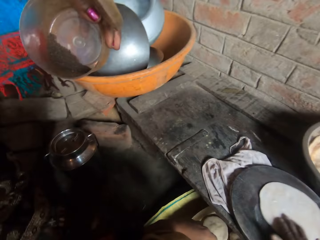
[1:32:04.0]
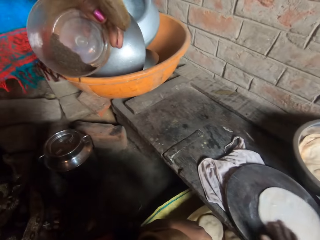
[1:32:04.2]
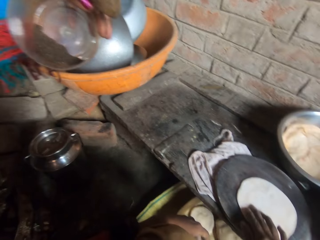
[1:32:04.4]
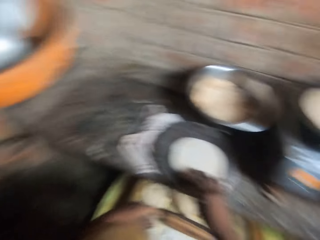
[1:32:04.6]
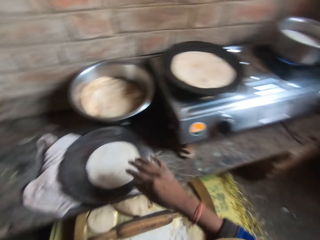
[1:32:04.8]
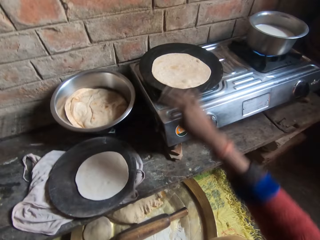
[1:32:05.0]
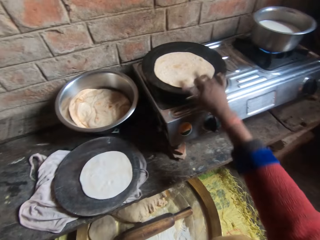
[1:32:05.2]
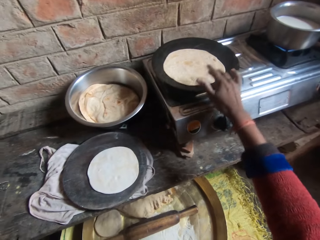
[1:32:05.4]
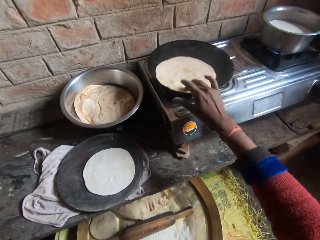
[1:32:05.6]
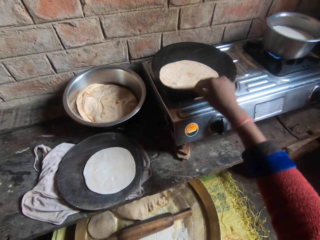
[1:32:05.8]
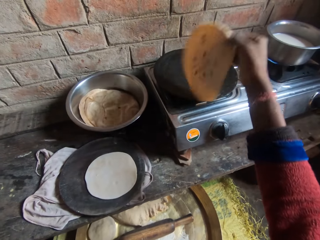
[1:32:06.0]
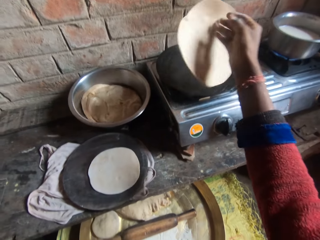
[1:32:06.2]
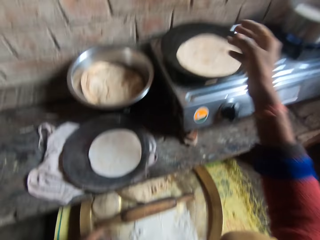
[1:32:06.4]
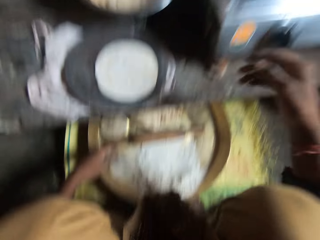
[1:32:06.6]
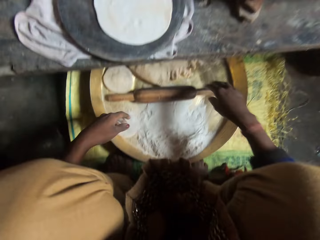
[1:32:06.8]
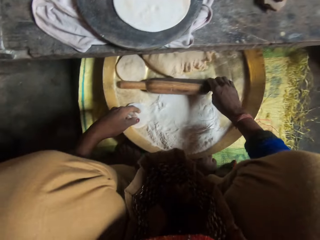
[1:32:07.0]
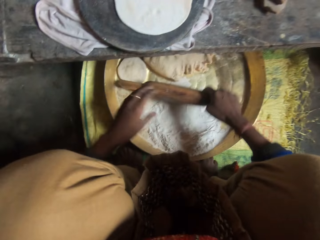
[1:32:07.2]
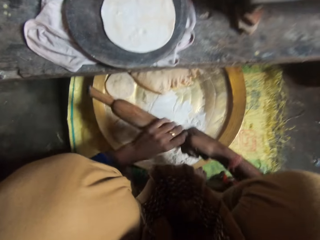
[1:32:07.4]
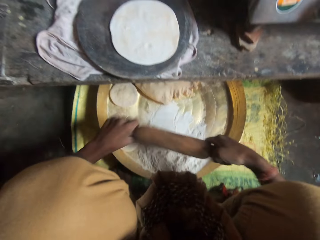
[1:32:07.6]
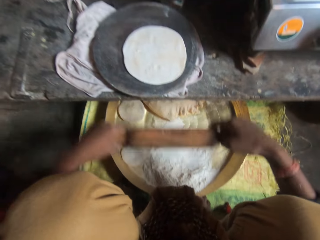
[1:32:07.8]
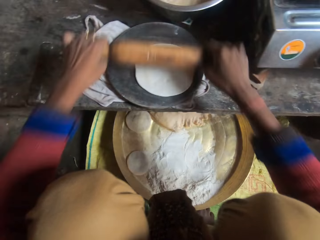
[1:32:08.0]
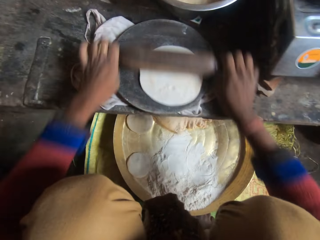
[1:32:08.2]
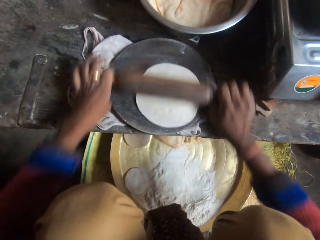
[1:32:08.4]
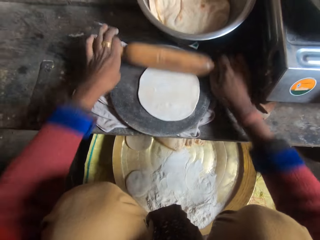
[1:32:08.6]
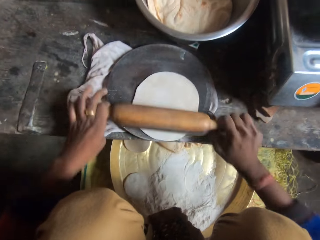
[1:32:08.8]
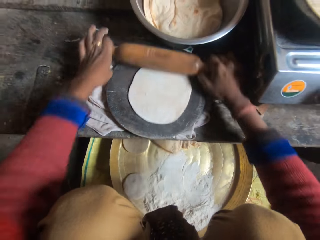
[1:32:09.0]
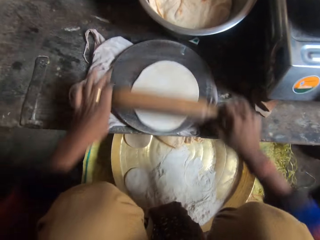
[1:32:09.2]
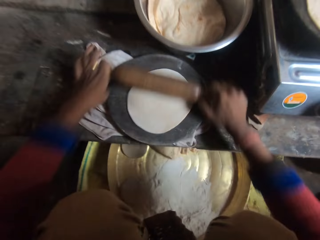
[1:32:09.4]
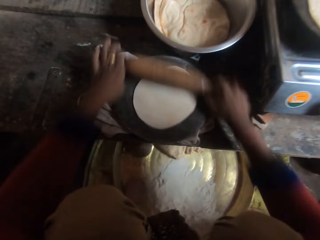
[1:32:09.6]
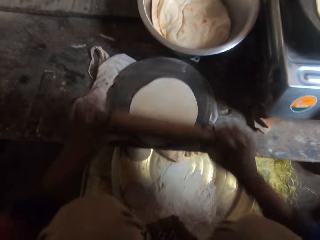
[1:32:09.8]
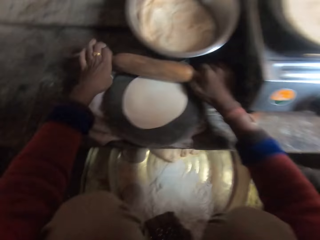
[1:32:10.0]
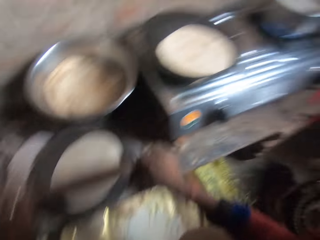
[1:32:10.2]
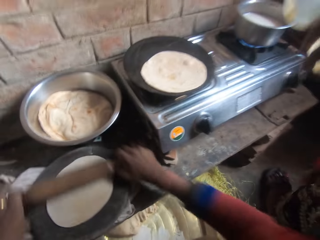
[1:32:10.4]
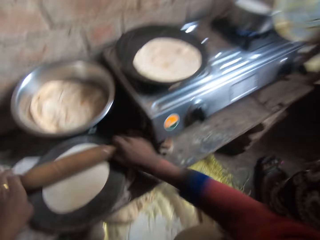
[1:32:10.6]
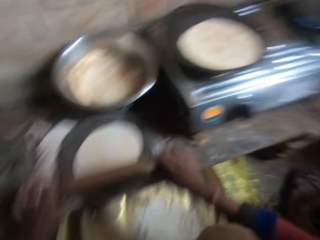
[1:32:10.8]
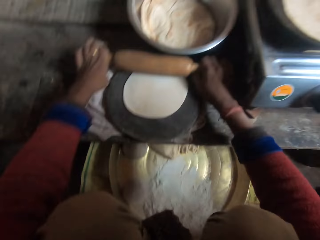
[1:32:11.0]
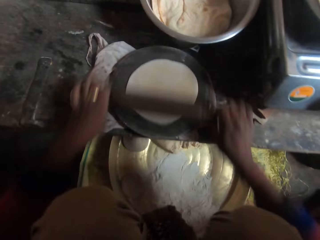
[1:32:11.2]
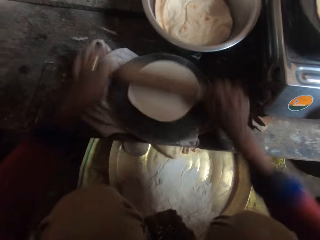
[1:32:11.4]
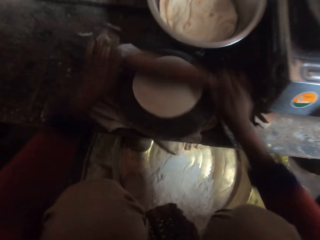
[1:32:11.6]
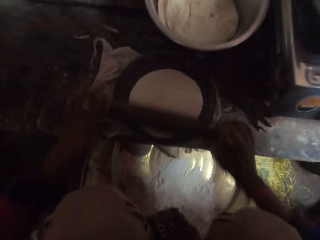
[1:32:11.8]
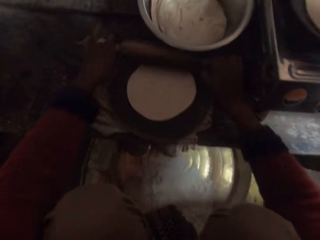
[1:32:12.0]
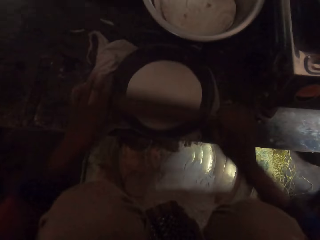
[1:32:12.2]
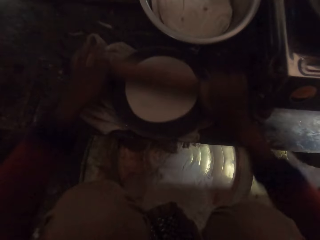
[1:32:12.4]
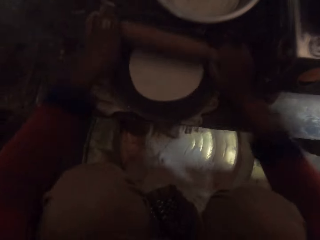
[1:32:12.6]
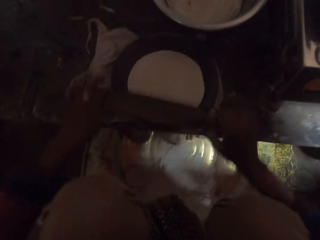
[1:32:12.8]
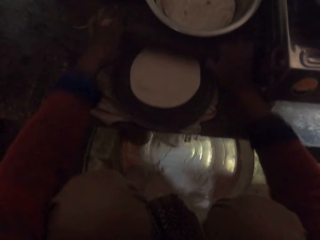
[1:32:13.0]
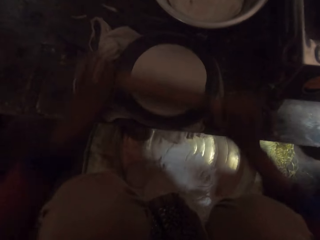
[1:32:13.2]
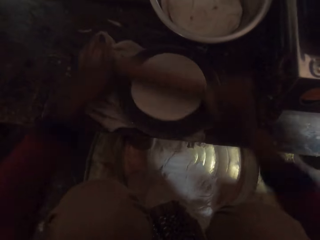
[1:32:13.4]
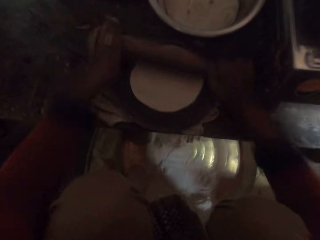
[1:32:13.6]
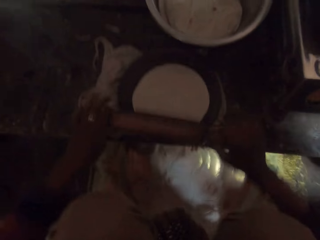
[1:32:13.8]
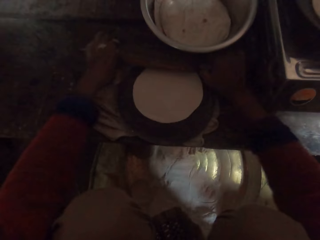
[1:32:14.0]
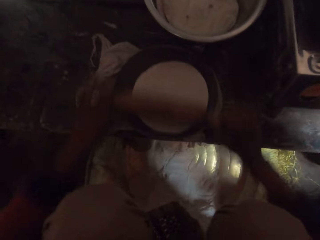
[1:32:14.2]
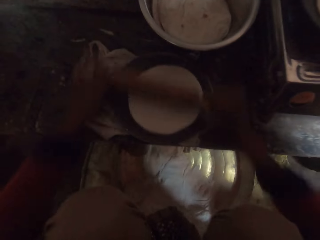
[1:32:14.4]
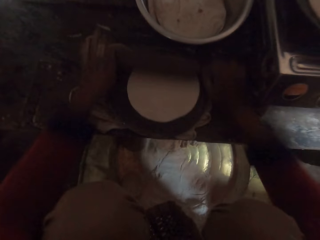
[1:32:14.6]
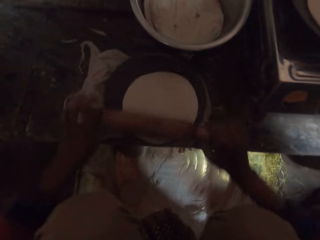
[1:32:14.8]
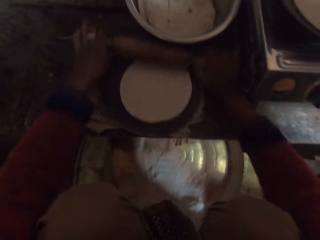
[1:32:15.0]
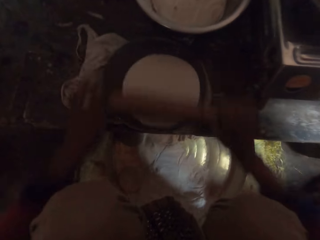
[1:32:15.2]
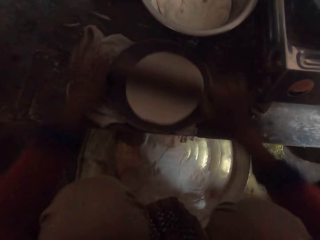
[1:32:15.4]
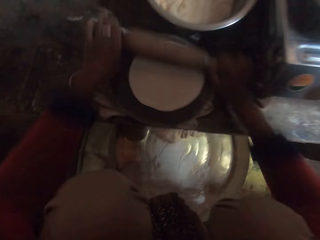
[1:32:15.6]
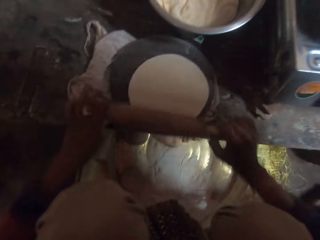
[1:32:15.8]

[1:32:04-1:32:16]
The camera wearer adjusts the dough in the pan. They take the rolling pin from the tray. They hold an old kneading stick. They roll the dough with the rolling pin.

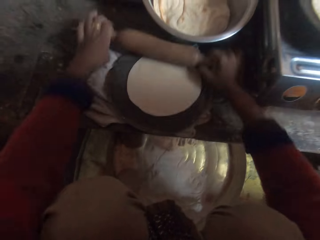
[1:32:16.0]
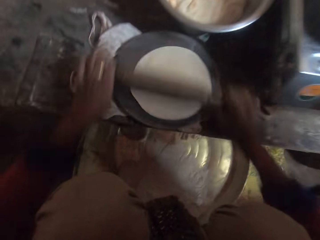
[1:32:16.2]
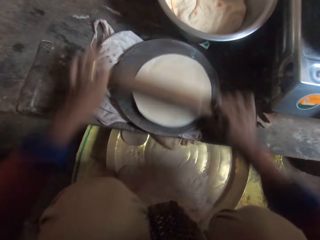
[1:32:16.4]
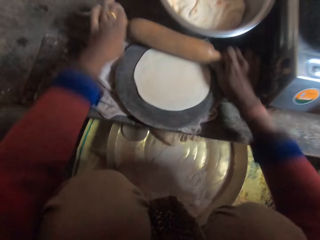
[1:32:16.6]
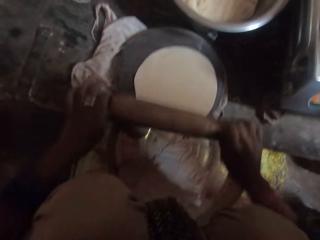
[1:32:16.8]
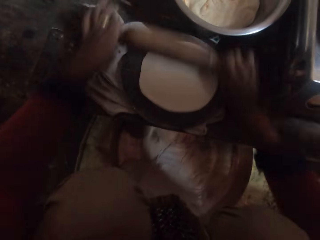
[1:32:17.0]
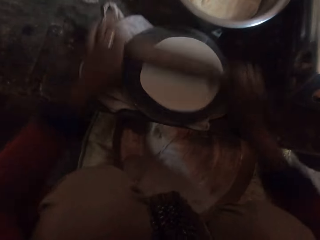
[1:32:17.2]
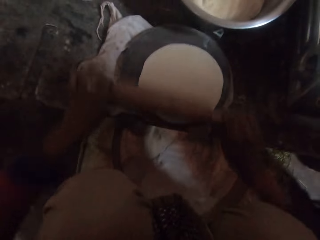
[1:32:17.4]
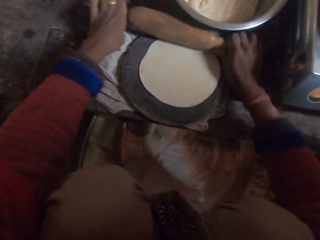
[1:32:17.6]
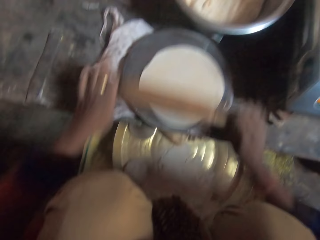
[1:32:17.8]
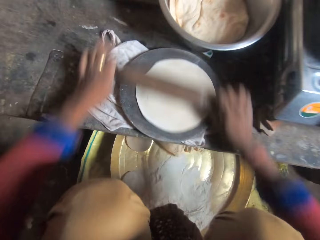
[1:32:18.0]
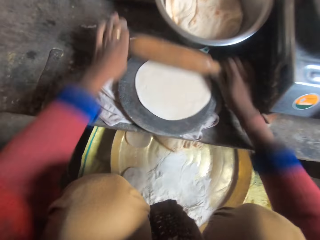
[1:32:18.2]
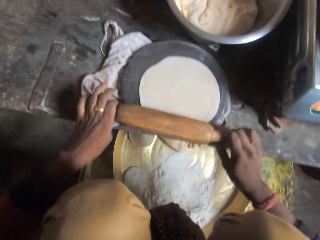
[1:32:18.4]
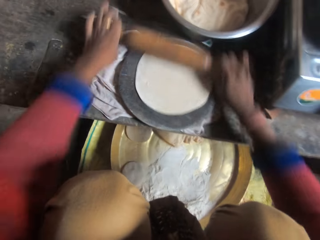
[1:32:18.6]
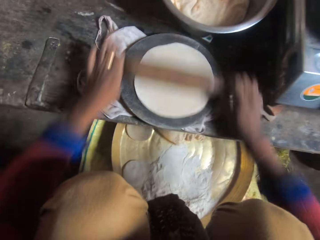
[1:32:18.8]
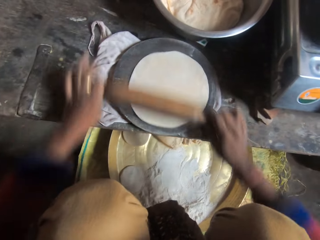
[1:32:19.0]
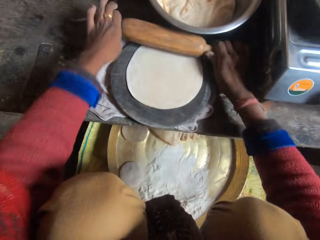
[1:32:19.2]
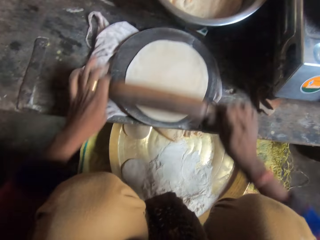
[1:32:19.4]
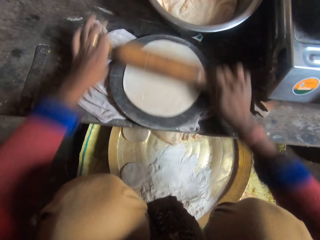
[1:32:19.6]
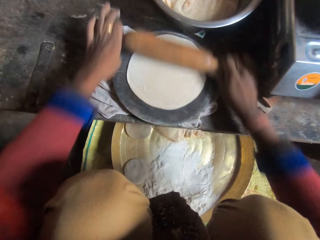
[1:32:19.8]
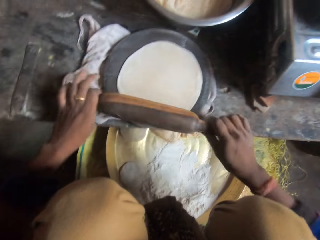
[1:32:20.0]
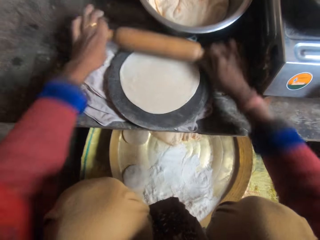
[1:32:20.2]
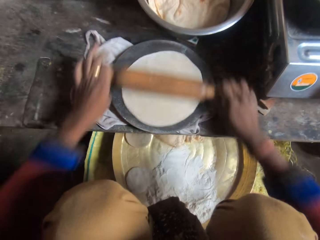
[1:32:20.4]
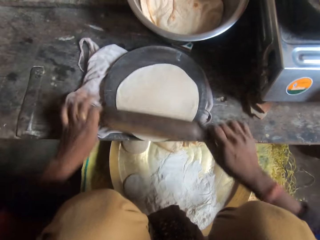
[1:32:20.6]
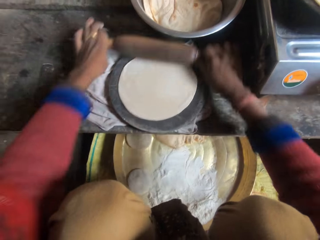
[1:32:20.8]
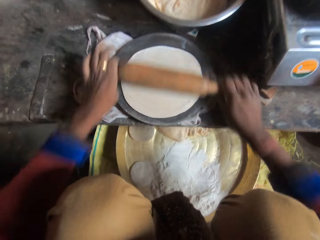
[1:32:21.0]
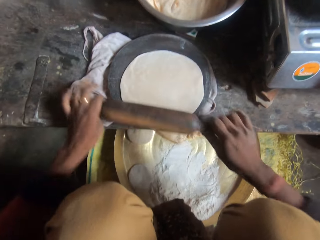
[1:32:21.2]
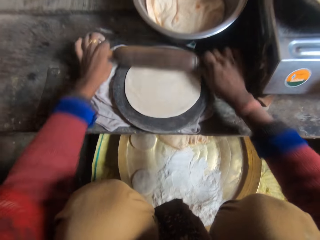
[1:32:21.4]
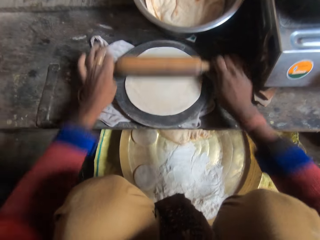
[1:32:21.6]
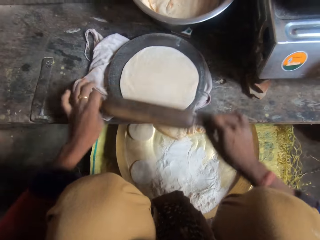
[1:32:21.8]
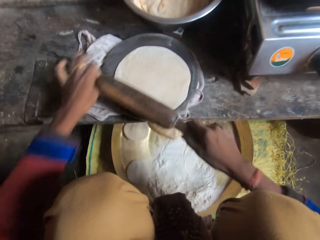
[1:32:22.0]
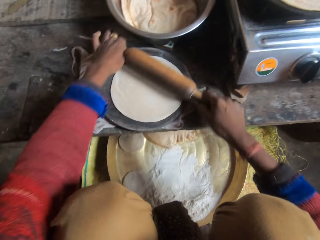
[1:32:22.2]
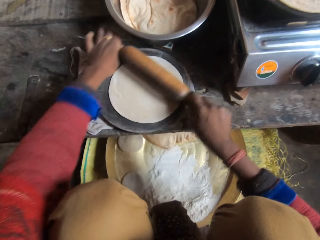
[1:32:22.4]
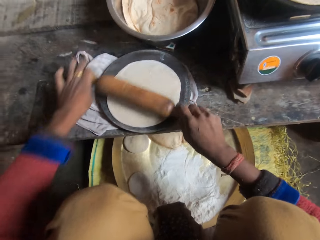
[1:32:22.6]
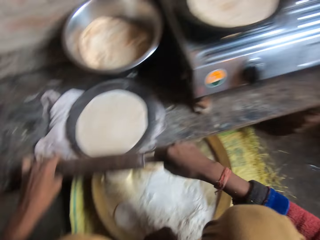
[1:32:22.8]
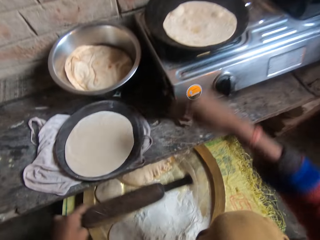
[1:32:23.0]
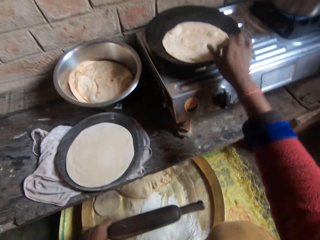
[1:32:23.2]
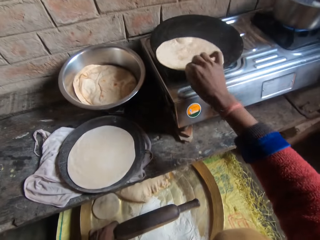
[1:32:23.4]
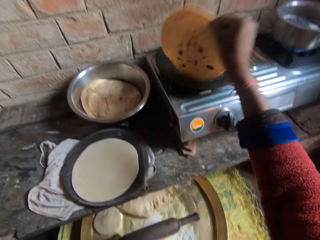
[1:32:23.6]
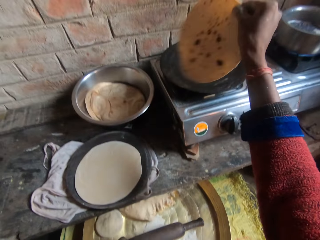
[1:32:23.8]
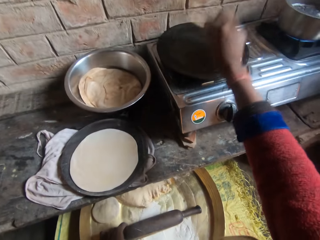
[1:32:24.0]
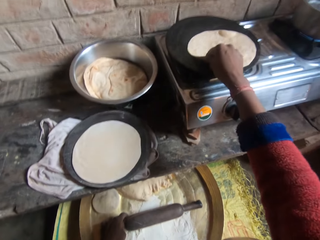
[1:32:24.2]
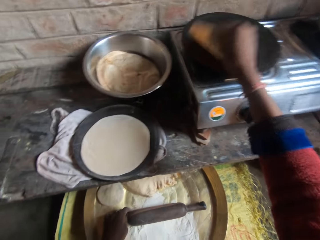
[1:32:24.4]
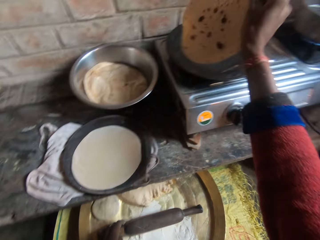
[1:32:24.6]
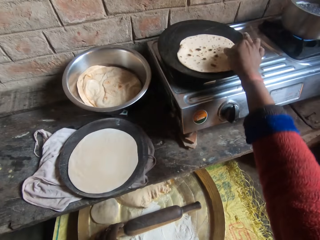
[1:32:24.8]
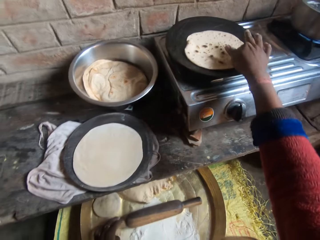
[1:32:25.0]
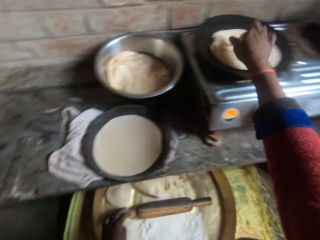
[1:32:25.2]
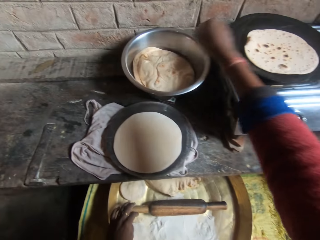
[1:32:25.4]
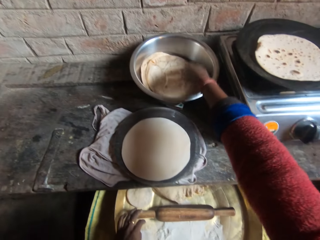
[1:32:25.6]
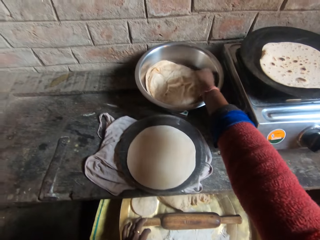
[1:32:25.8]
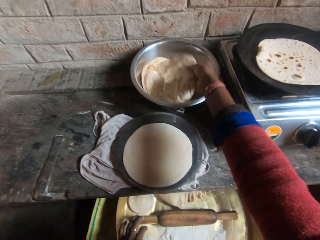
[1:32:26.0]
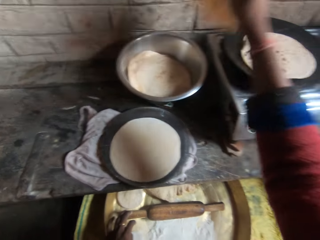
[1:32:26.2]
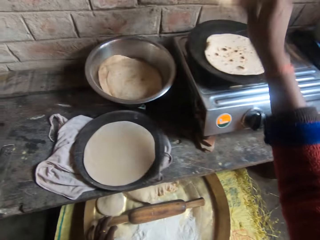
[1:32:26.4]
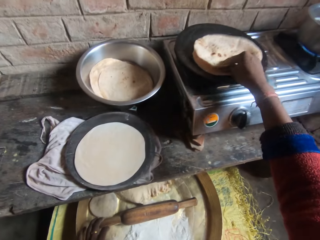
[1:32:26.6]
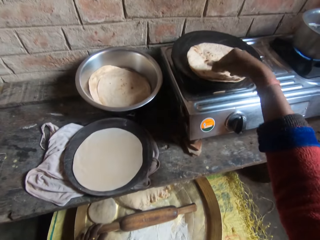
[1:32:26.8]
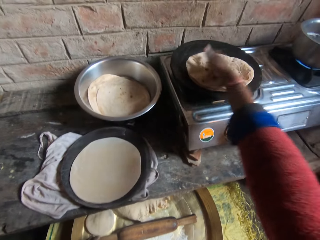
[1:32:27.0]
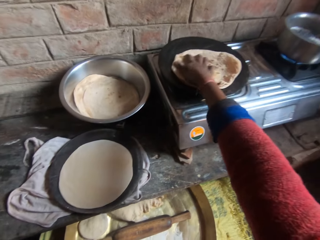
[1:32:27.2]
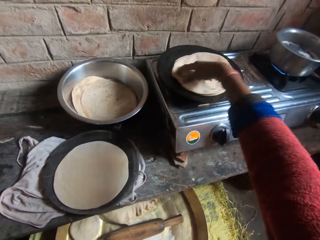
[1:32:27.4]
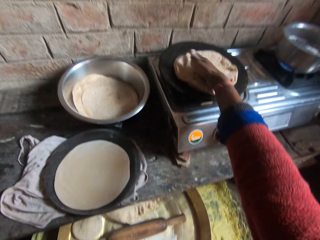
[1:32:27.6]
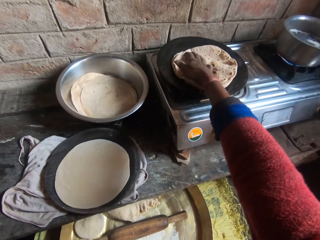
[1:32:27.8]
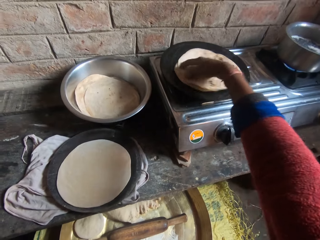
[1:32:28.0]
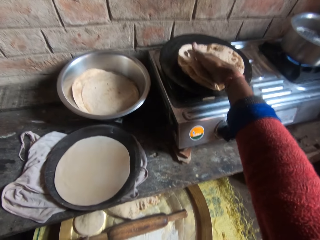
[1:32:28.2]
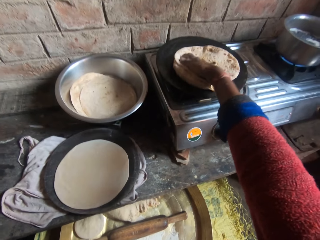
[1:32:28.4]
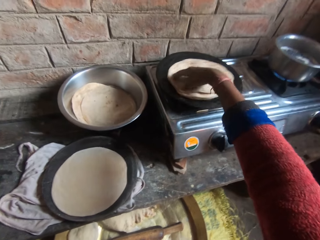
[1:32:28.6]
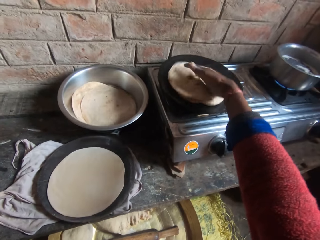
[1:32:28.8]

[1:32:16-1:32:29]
The camera wearer rolls the dough. They hold a kneading stick. They adjust the dough in the pan. They move another dough to the pan. They adjust the dough in the pan.
